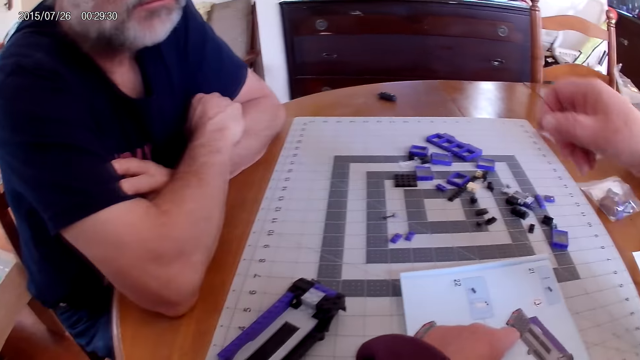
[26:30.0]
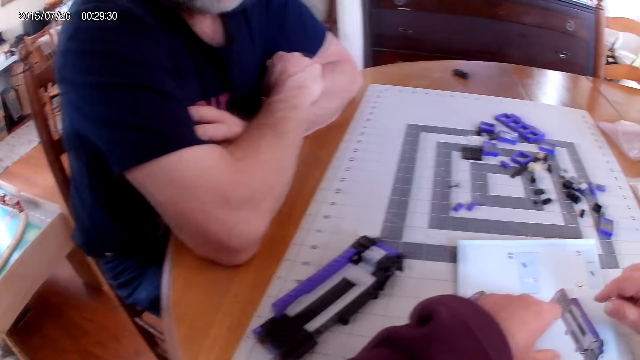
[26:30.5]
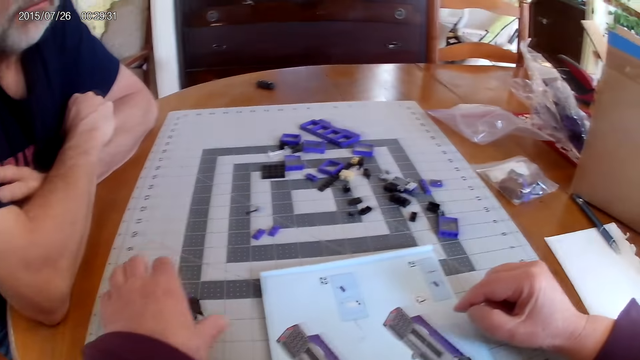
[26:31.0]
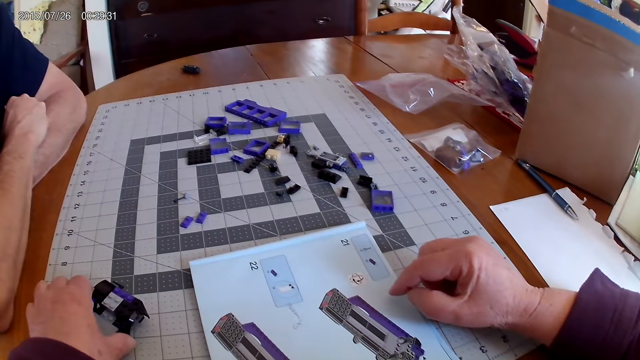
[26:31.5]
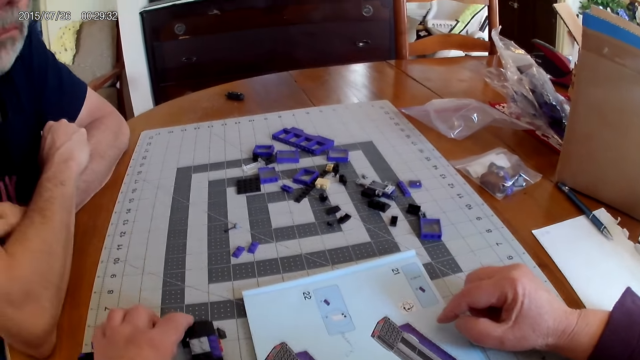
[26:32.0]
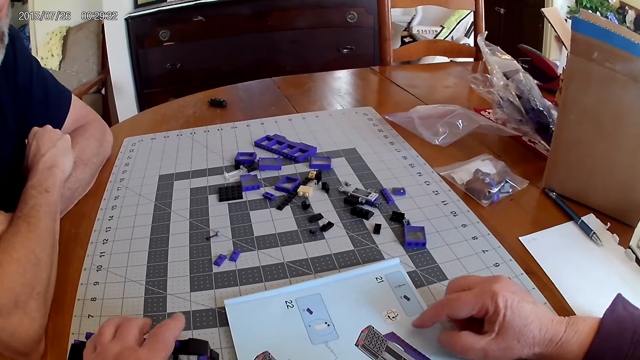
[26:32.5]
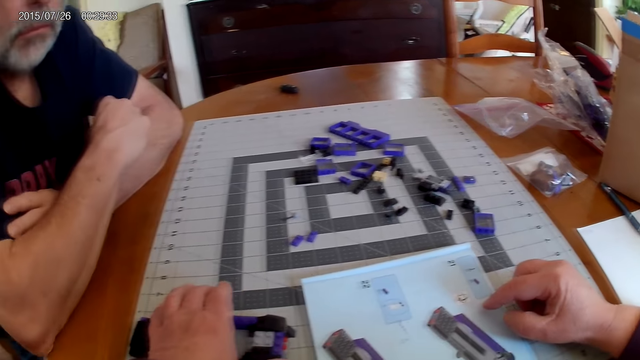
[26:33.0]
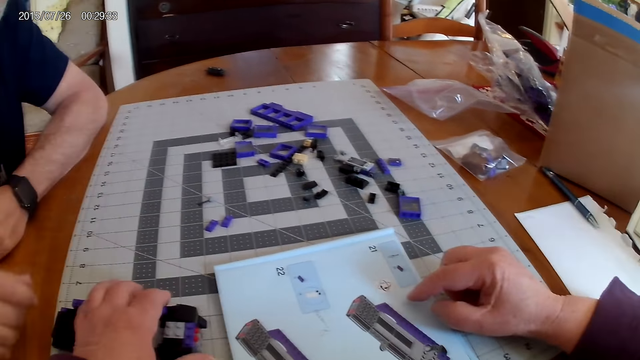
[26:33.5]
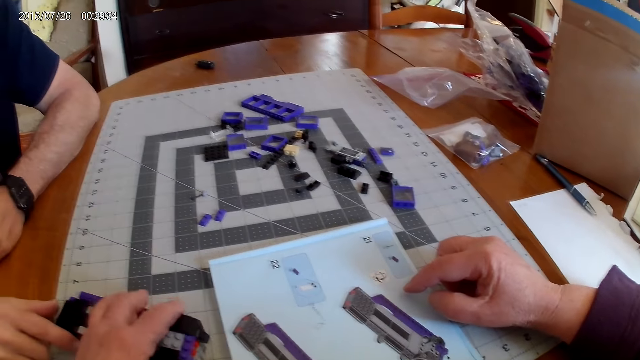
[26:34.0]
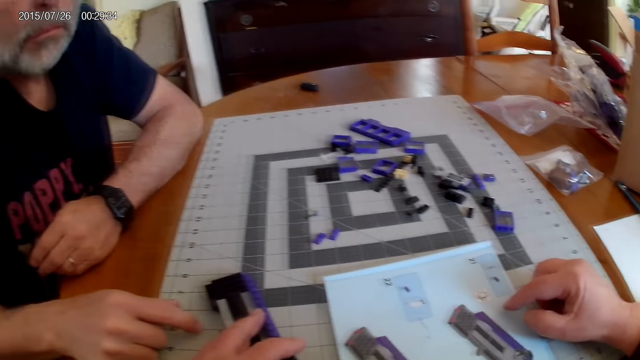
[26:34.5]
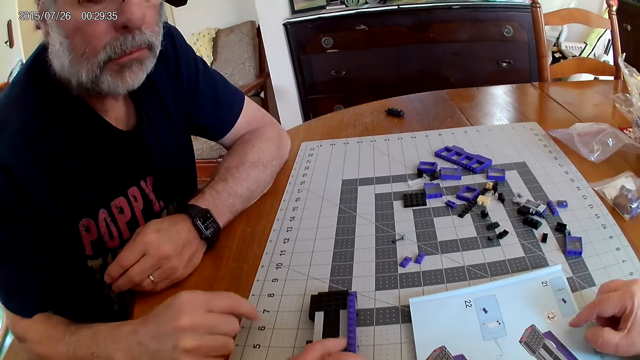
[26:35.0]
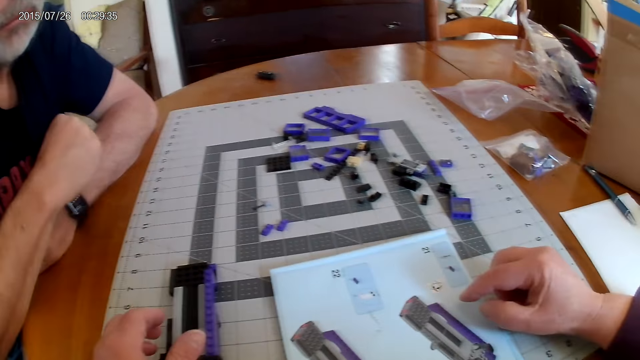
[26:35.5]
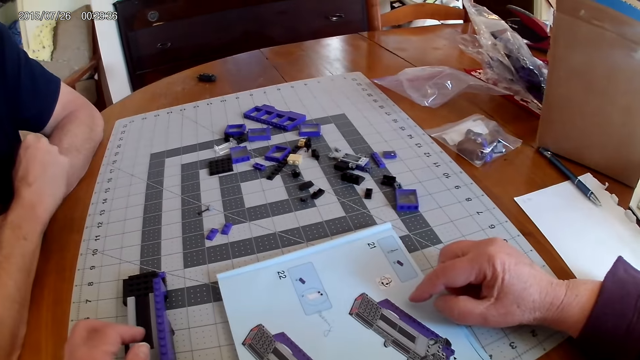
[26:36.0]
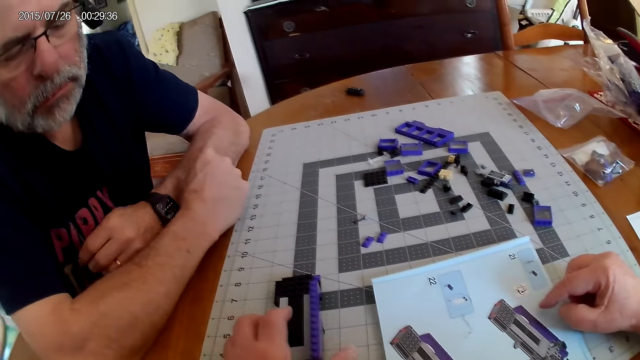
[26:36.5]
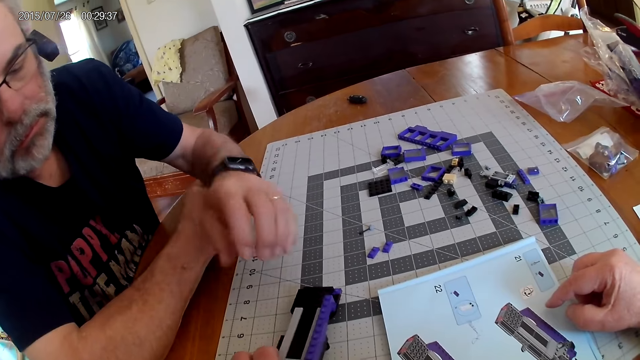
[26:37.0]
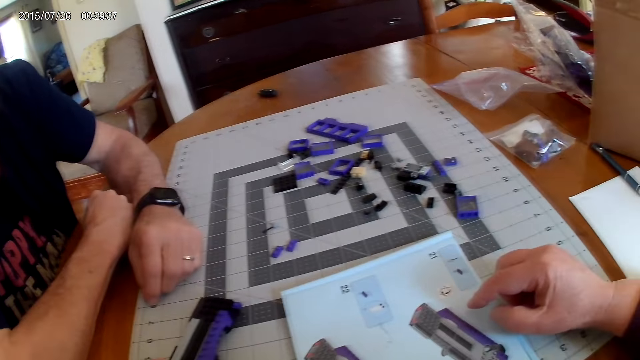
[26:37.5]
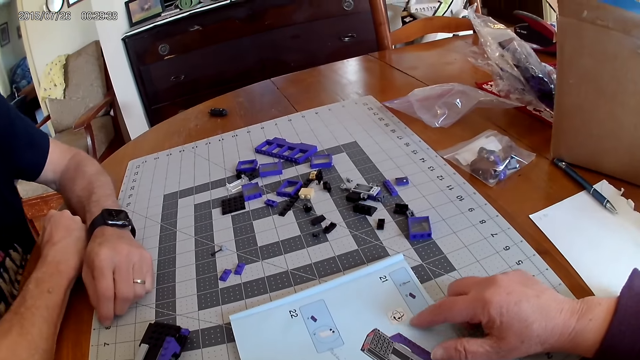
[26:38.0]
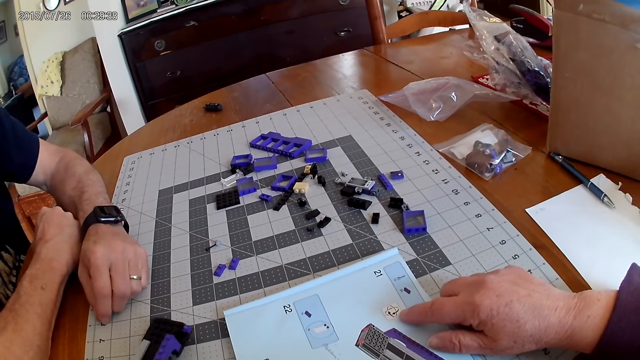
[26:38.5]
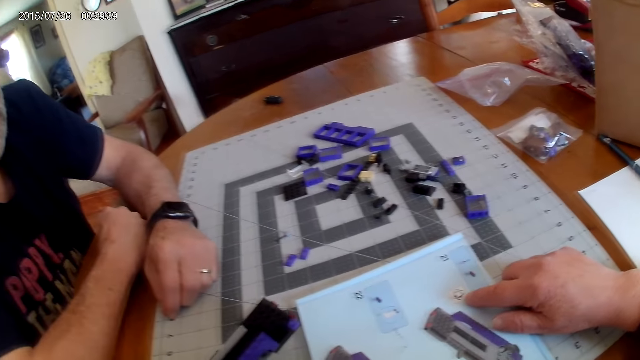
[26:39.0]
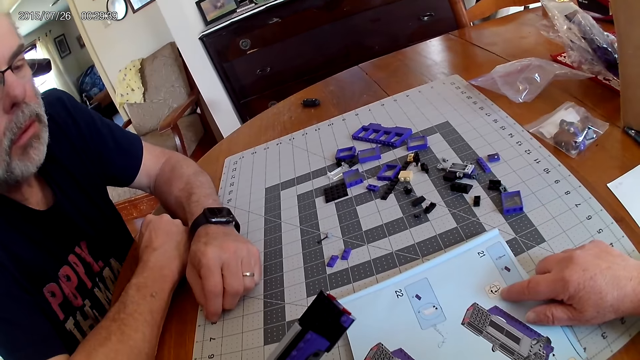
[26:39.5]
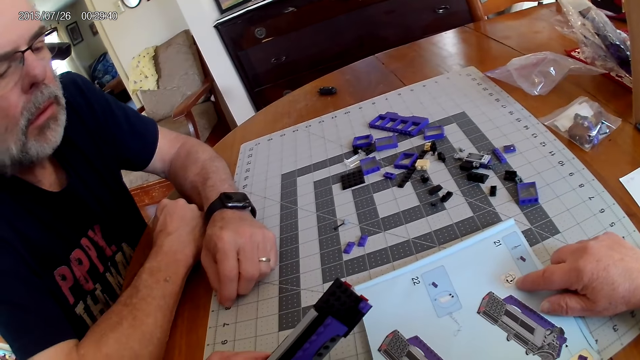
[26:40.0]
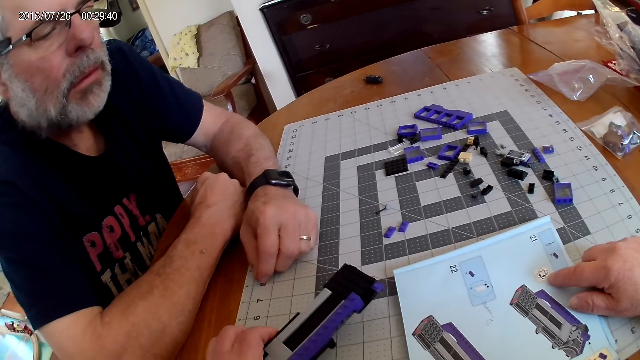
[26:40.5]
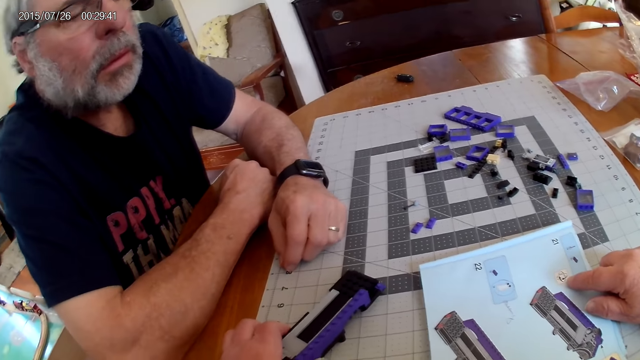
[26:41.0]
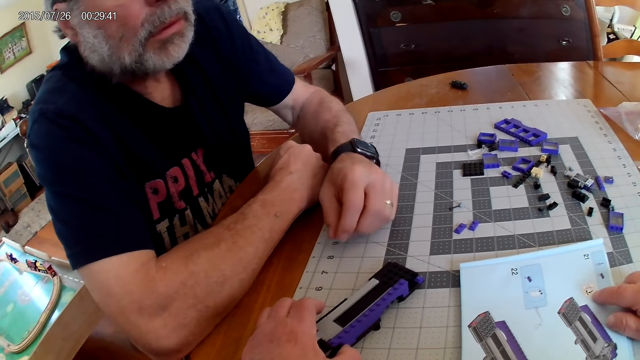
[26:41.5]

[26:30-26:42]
The camera wearer moves the plastic model. They look at the instructional manual book.

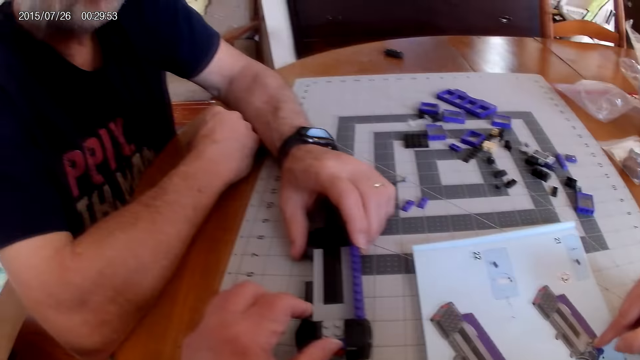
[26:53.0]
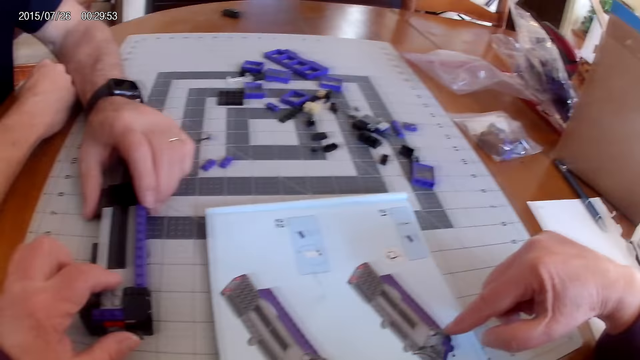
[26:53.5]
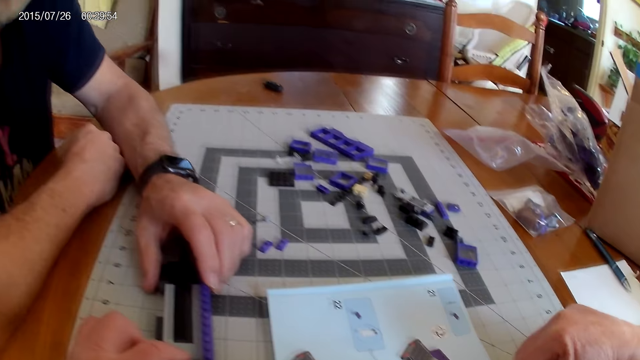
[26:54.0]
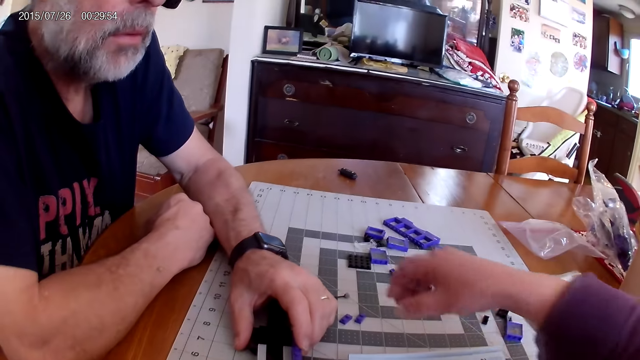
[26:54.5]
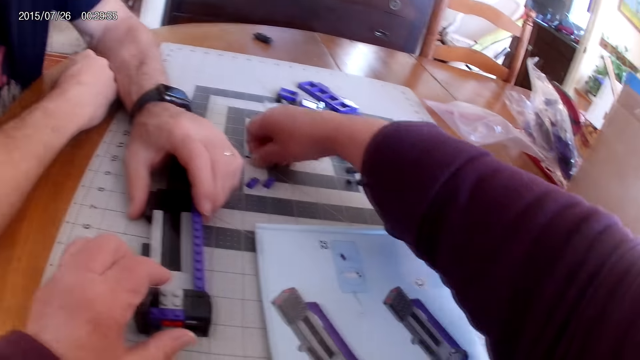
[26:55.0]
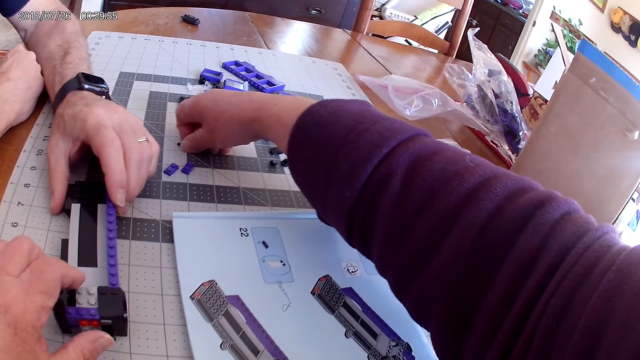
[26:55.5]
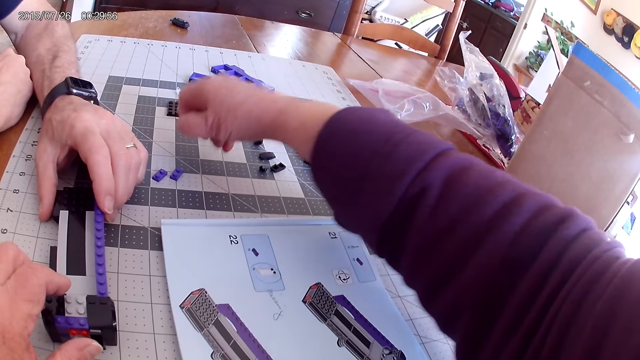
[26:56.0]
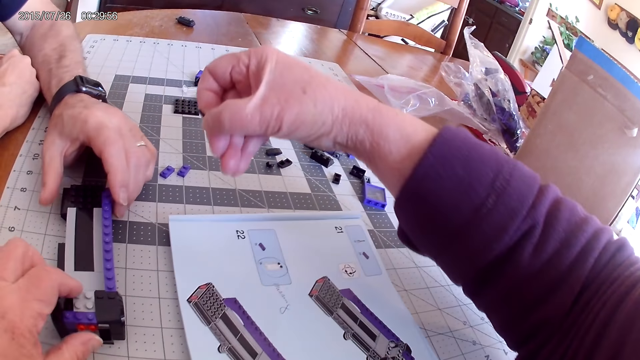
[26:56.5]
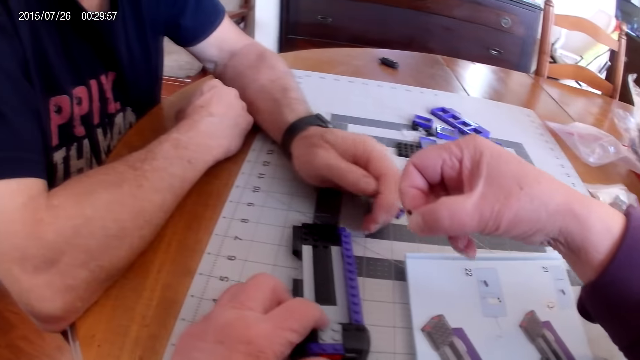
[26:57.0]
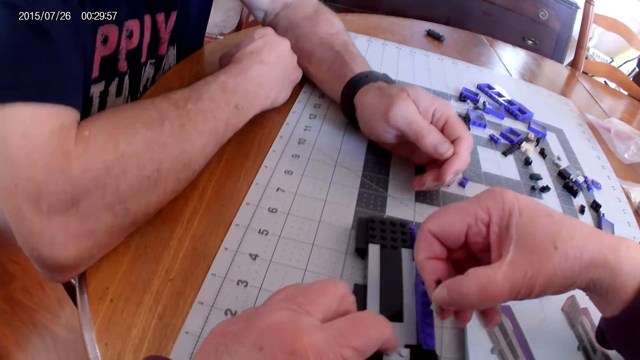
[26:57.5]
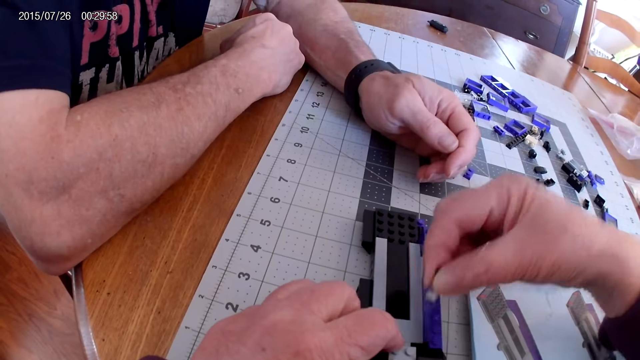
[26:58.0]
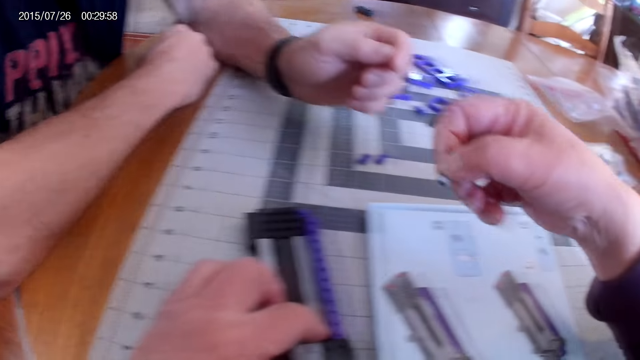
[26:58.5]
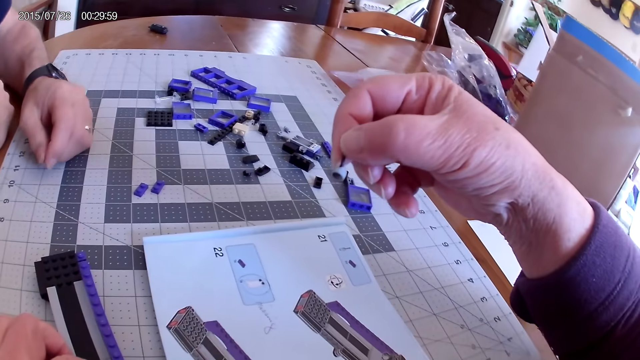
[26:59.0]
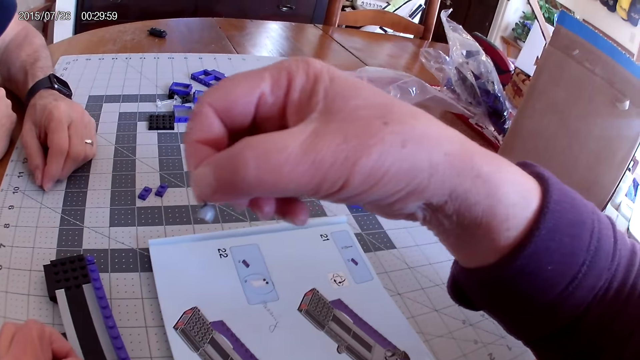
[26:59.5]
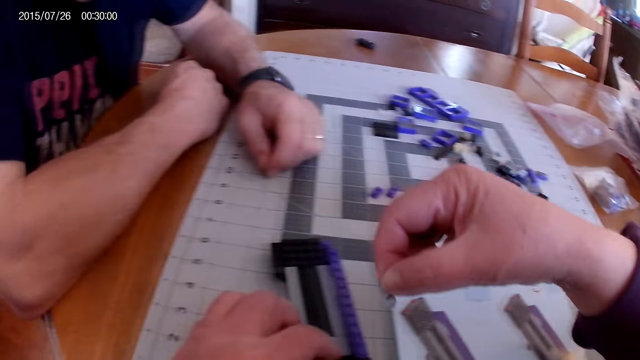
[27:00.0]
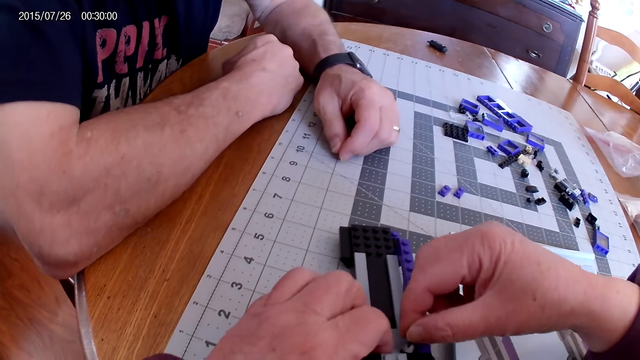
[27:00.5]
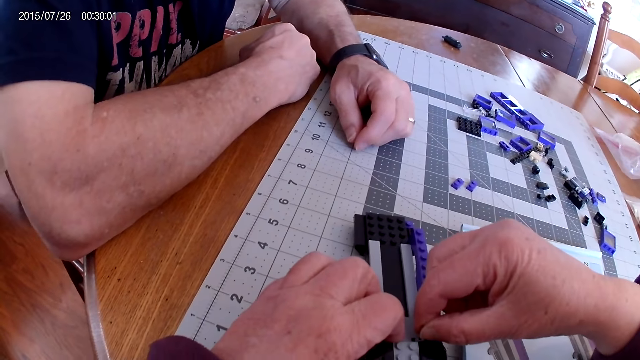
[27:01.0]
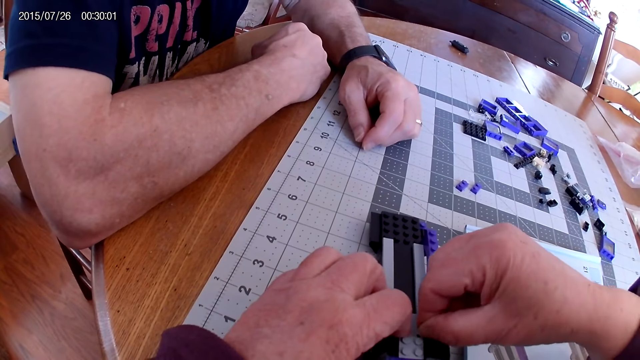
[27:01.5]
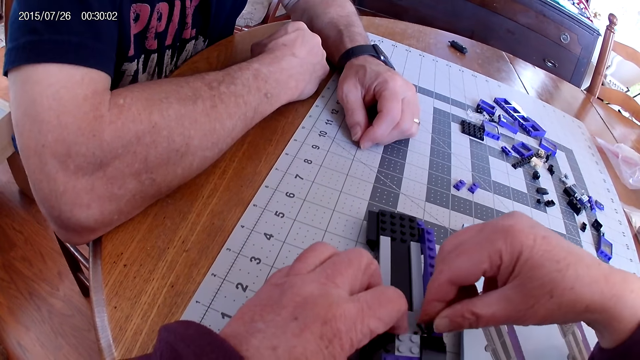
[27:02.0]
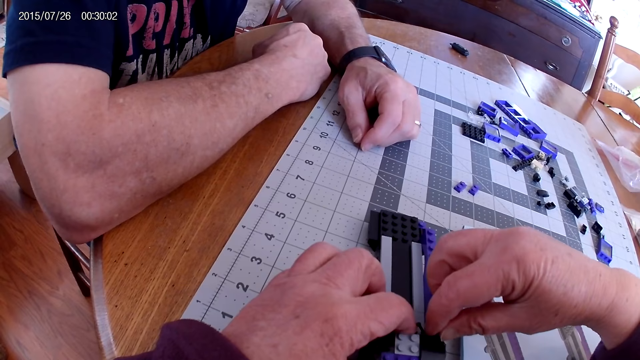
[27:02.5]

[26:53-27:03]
The camera wearer picks up a plastic piece. They fix the plastic piece on the plastic model.
